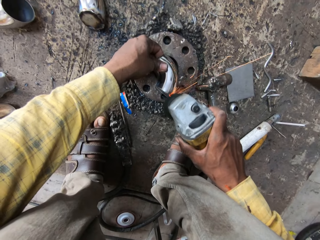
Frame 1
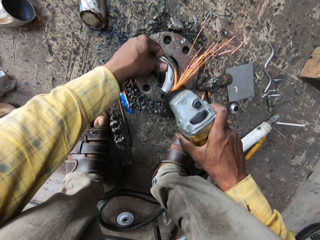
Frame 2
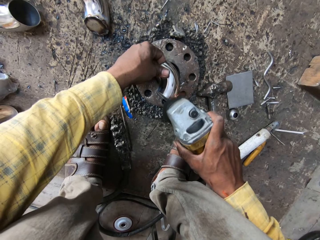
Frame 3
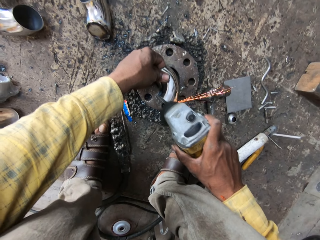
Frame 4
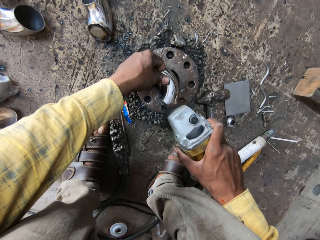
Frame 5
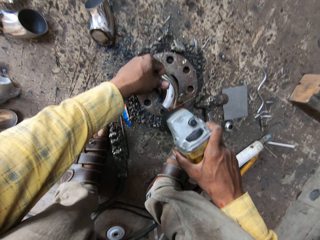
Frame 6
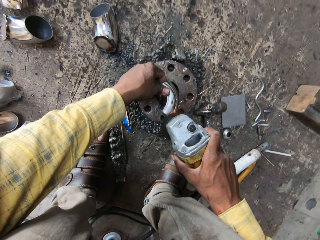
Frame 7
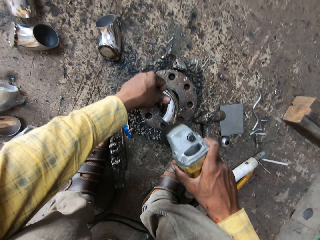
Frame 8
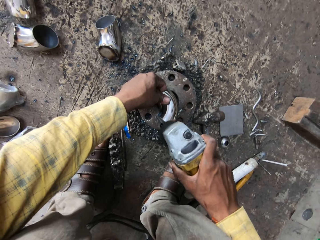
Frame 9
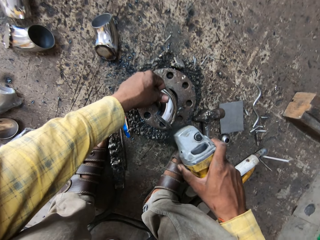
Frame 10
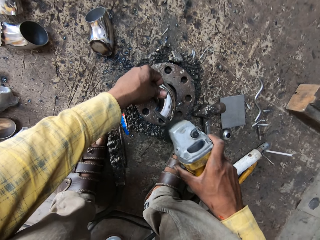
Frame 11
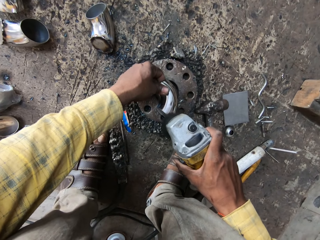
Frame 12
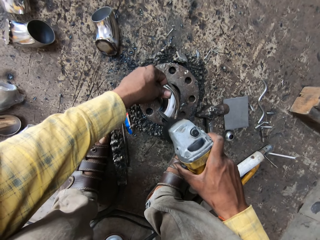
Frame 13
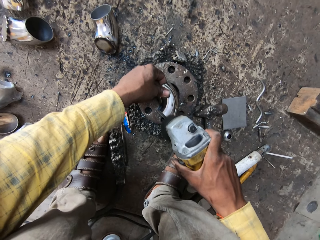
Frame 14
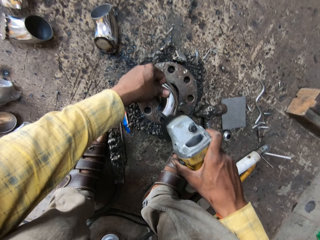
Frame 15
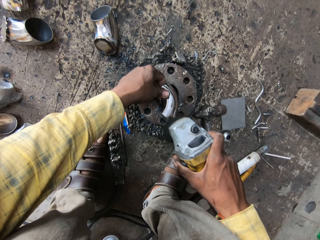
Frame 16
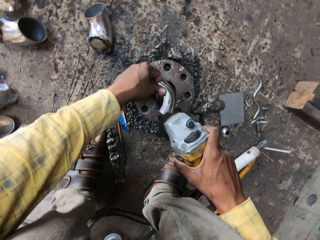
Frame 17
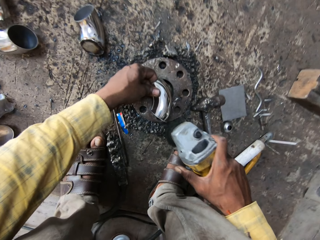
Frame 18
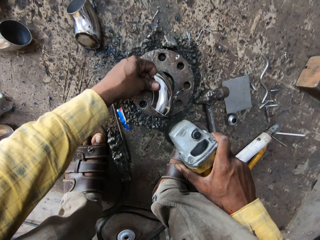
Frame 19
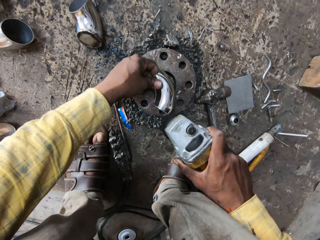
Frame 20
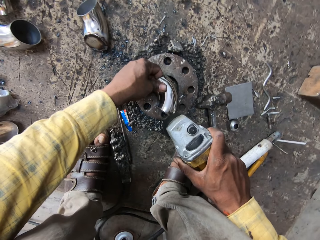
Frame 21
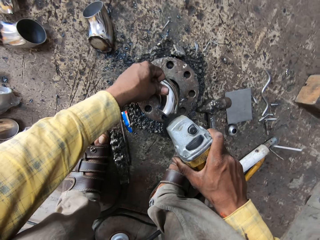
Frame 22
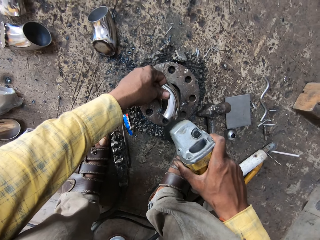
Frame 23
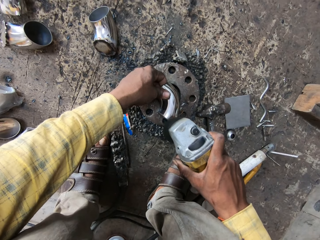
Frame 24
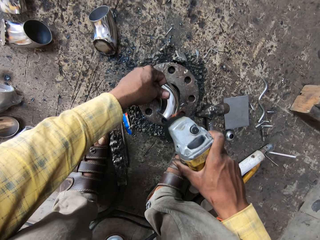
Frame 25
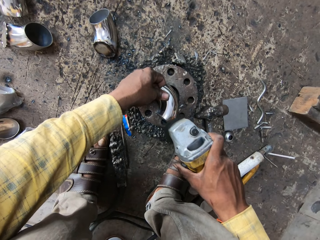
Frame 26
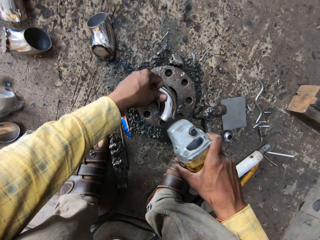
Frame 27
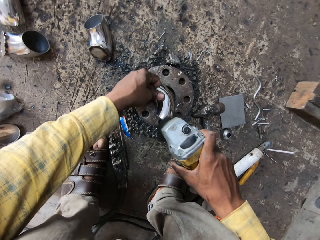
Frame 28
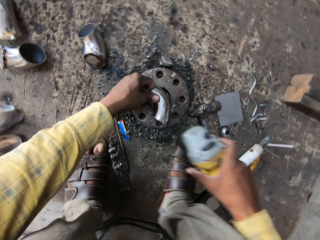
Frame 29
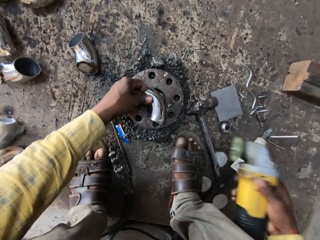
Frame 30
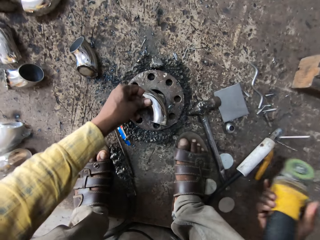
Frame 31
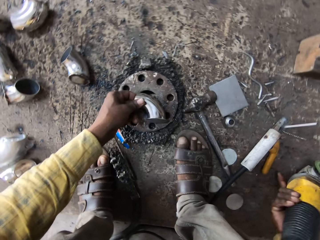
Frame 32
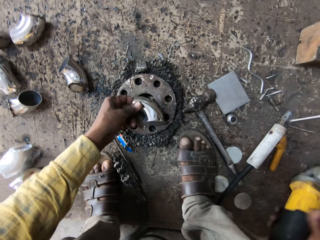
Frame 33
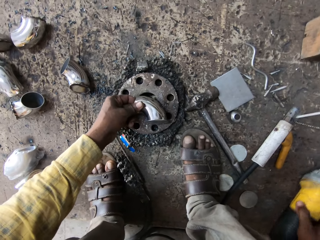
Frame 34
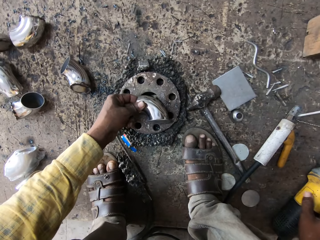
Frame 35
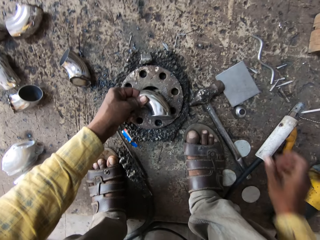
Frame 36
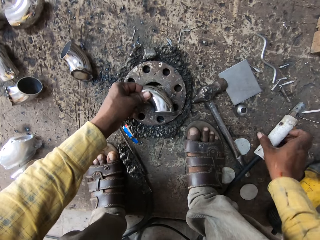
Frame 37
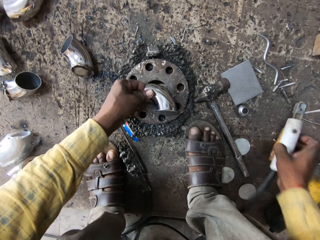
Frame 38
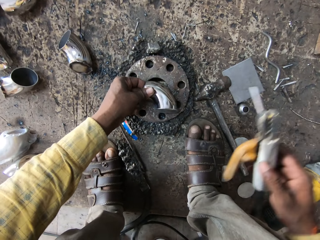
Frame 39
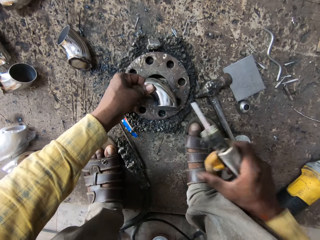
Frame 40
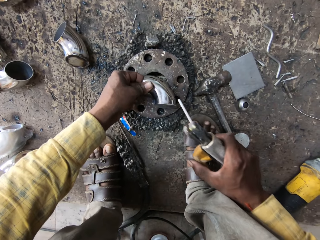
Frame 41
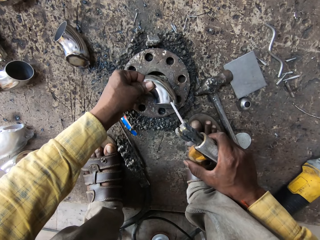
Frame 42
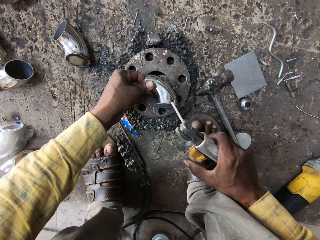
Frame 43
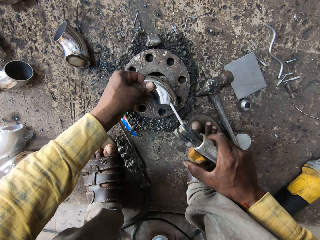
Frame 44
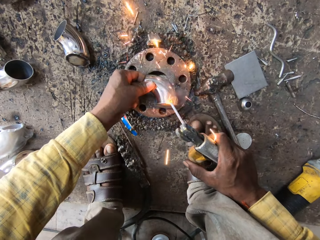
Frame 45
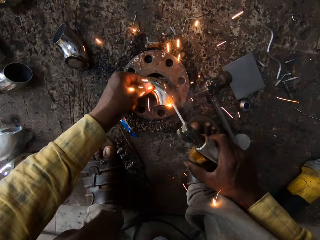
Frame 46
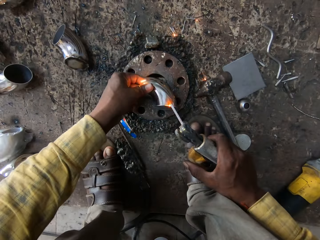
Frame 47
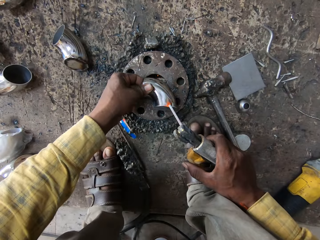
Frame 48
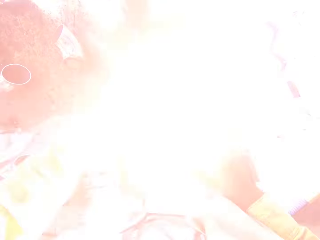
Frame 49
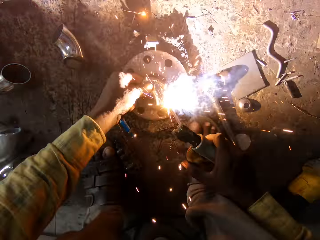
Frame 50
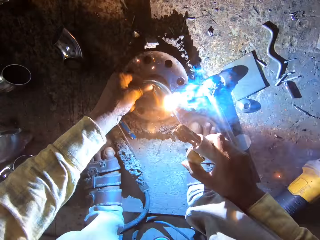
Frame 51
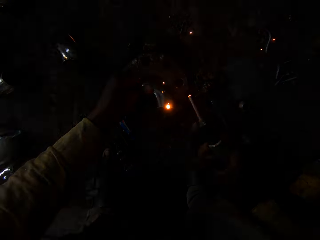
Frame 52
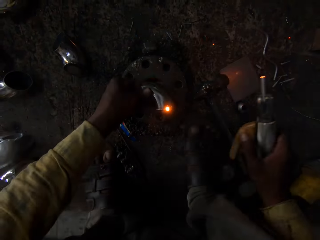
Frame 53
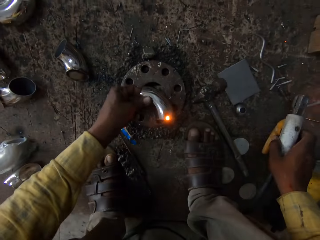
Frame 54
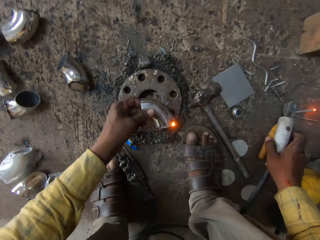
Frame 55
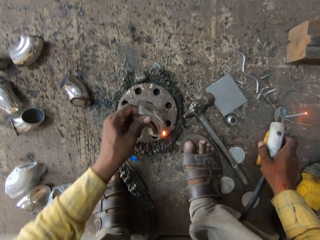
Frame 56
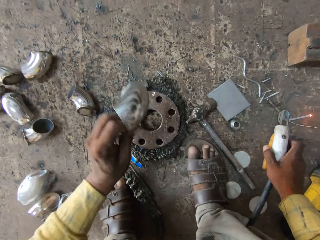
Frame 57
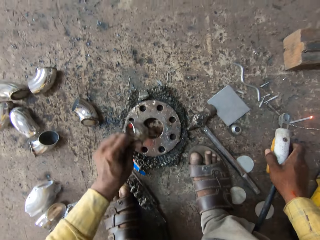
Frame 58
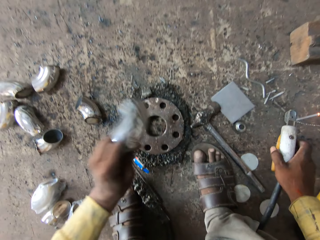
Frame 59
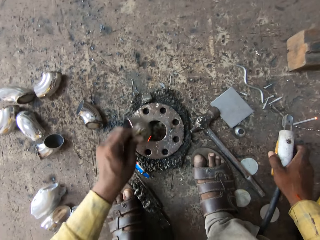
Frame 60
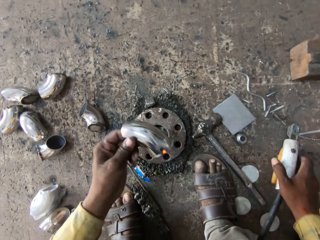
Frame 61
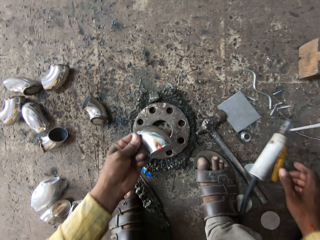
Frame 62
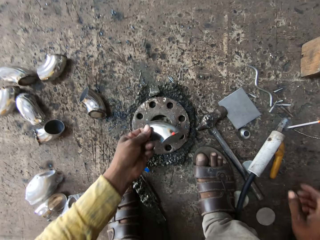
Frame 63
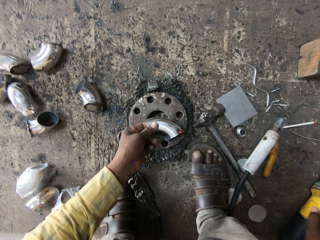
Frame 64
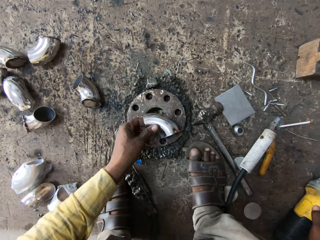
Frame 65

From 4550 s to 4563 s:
The camera wearer puts the welding machine on the ground. They pick the welding machine on the ground. They weld the steel with the welding machine on the ground. They put the welding machine on the ground. They hit the steel on the metal on the ground.

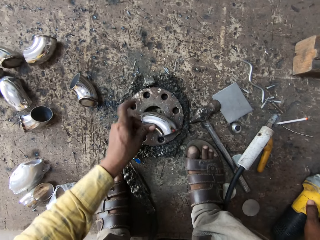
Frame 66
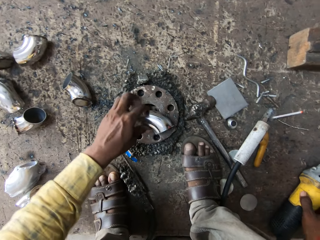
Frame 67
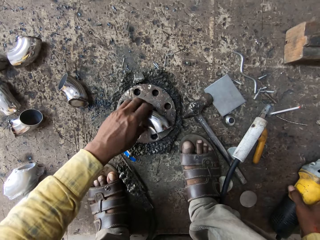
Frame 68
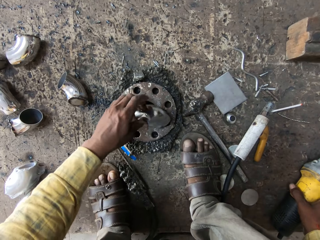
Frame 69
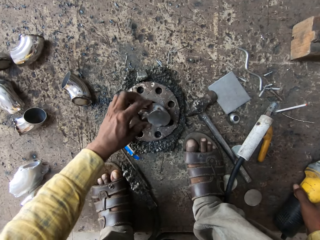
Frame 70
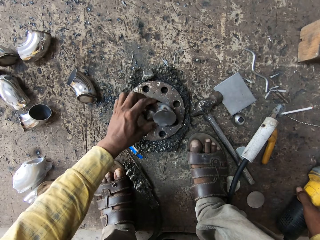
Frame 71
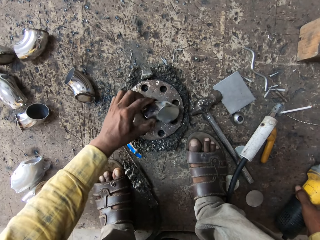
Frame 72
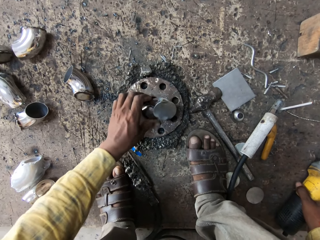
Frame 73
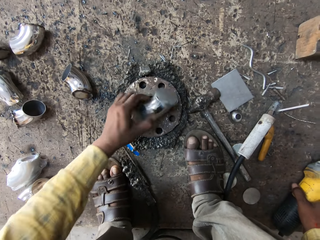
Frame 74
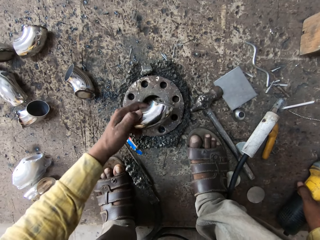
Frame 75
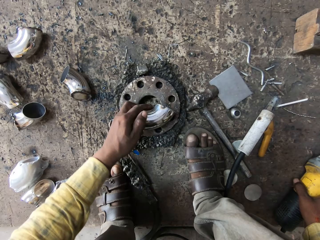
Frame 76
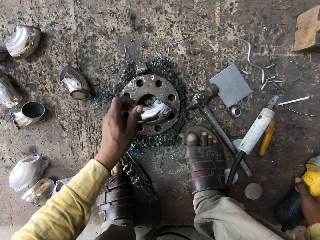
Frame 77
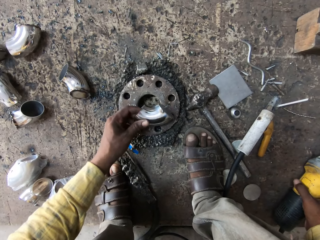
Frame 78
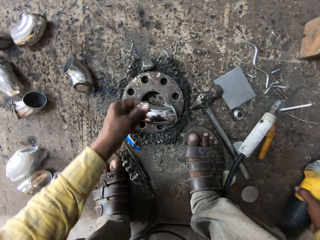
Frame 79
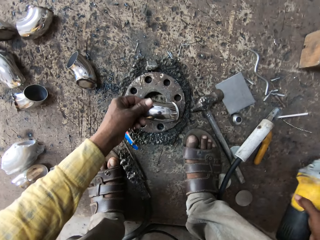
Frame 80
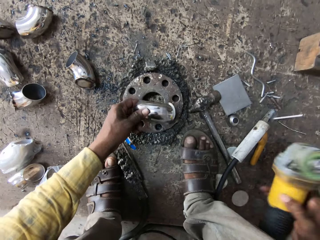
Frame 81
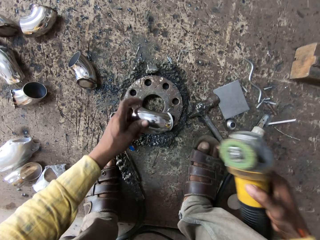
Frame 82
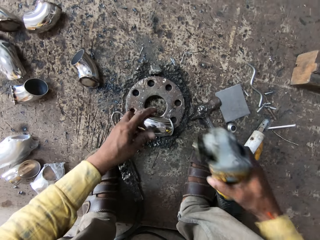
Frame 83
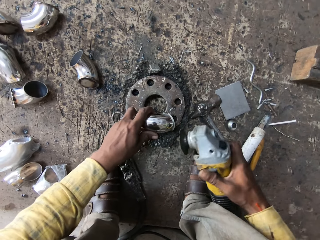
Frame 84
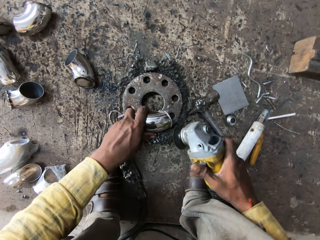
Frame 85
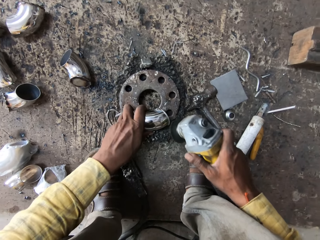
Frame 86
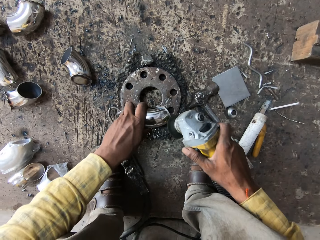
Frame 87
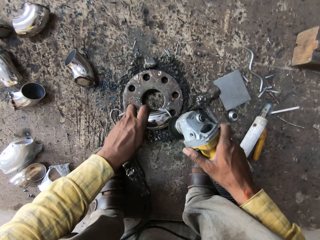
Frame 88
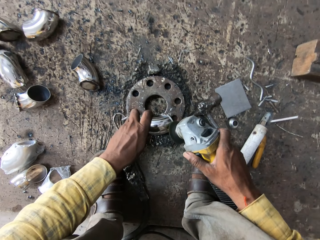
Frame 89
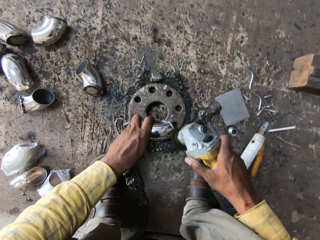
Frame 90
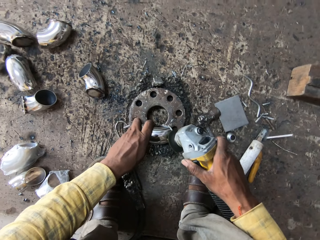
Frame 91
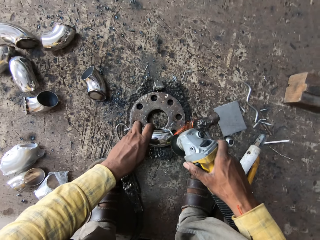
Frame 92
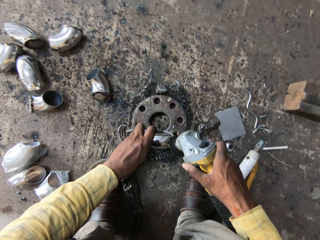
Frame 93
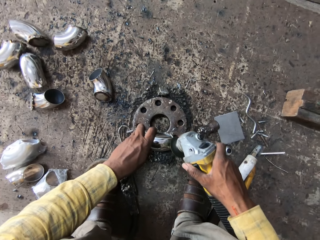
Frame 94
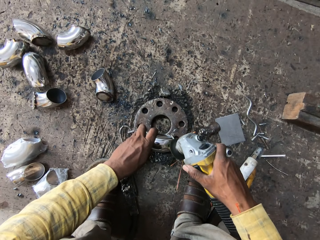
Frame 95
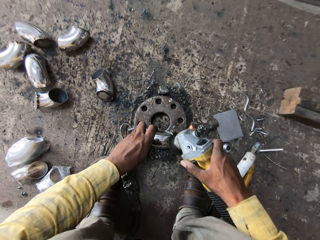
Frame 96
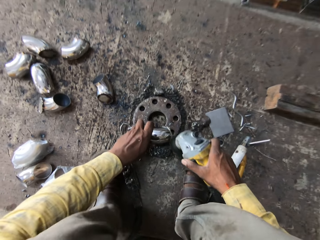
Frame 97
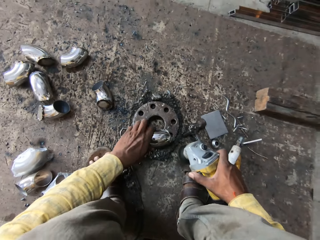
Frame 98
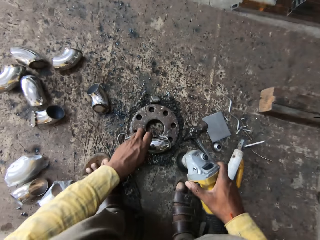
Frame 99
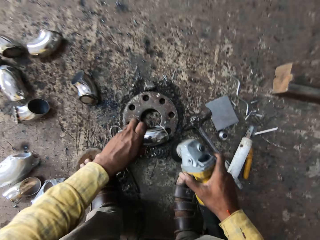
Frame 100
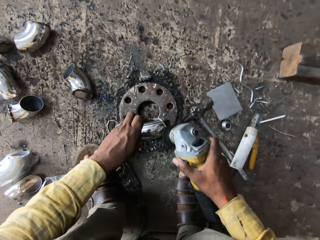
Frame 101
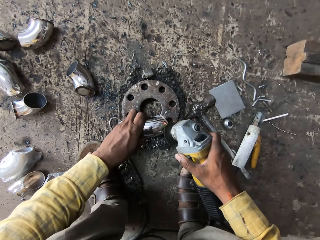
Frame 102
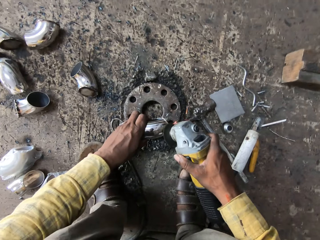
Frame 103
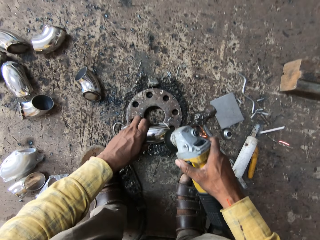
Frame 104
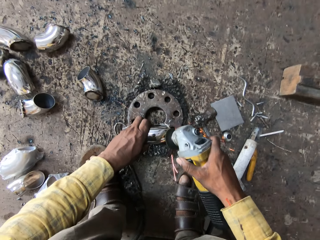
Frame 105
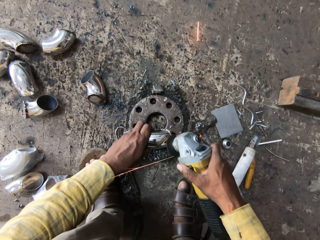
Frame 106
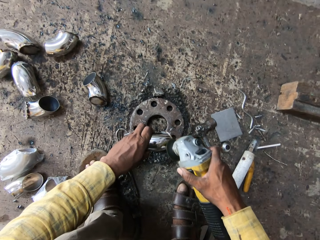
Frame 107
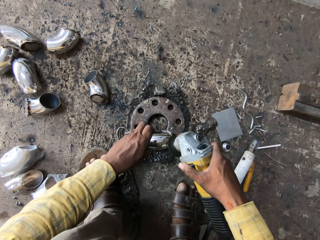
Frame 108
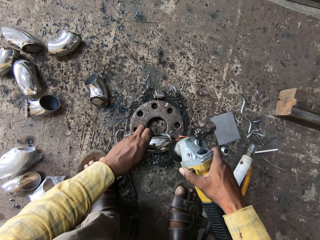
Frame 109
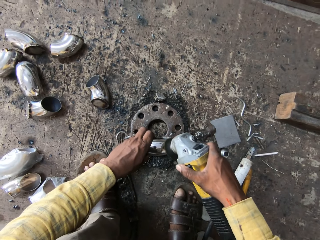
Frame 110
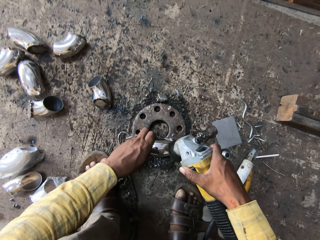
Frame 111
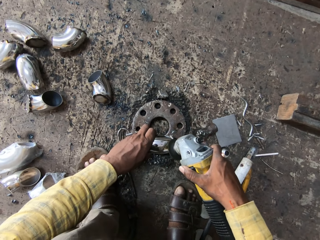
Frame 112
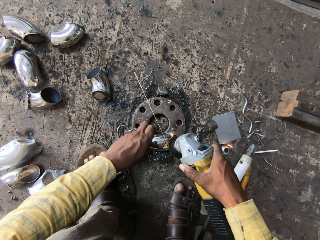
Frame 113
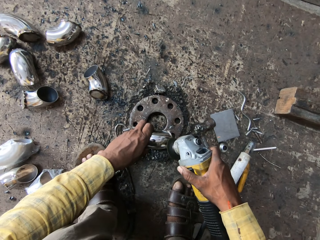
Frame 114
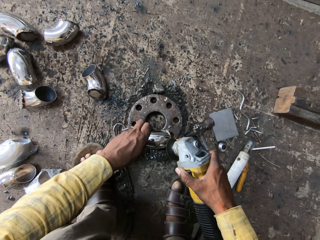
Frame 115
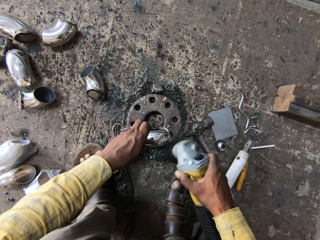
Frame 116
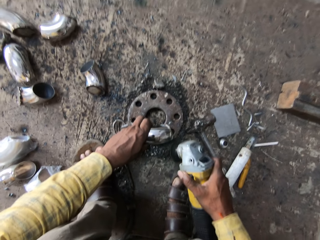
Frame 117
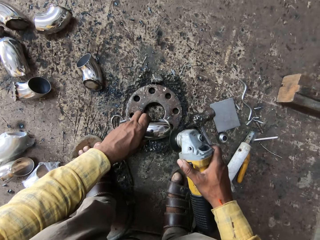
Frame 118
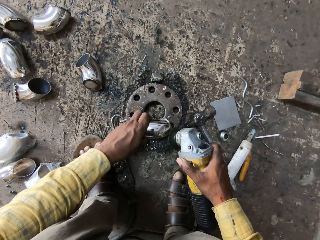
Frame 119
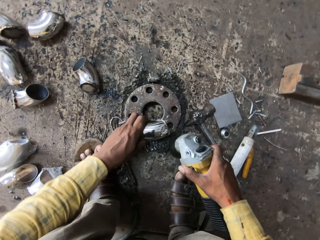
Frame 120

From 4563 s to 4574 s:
The camera wearer puts the steel on the ground. They pick the welding machine on the ground. They touch the steel on the ground. They weld the steel with the welding machine on the ground.
